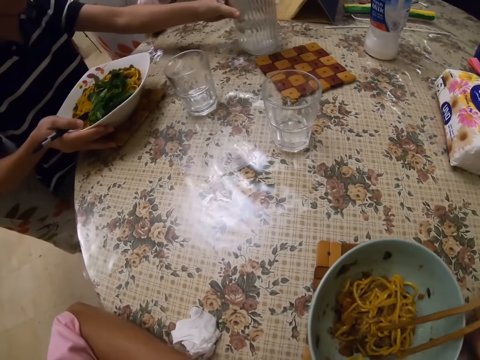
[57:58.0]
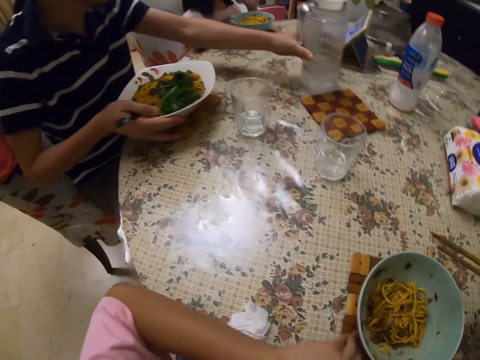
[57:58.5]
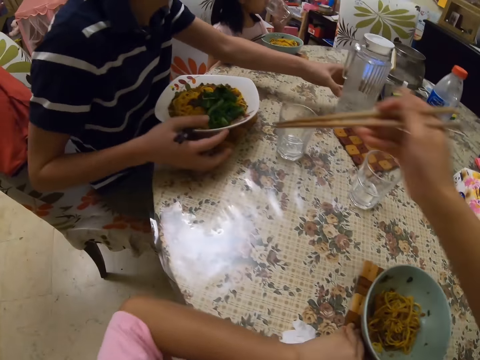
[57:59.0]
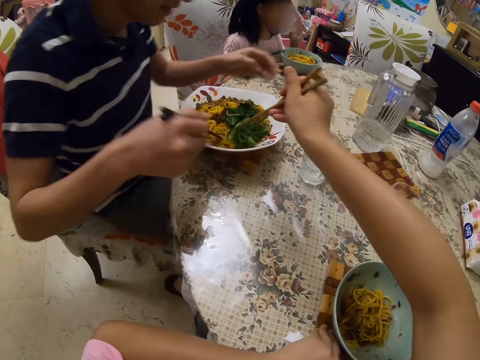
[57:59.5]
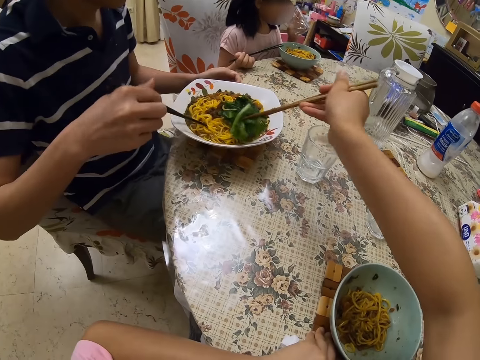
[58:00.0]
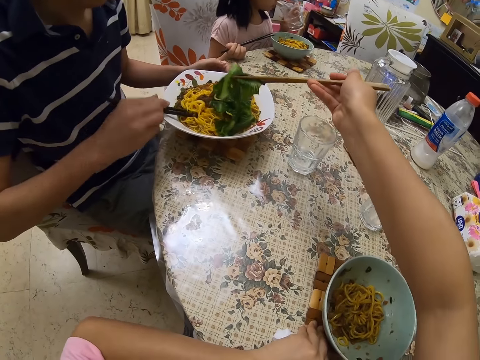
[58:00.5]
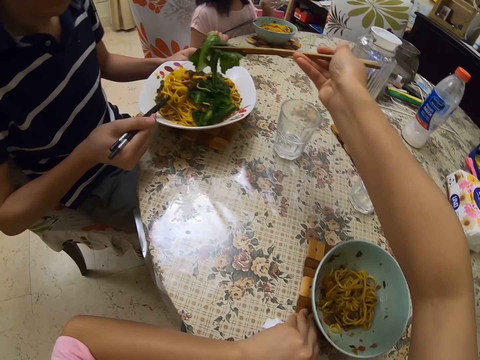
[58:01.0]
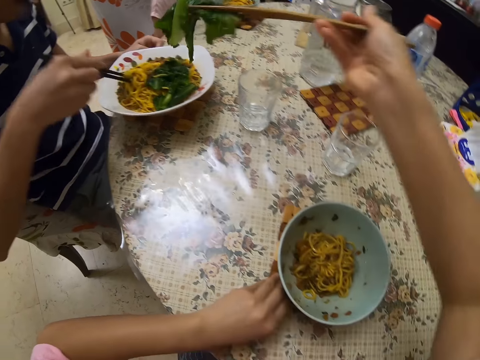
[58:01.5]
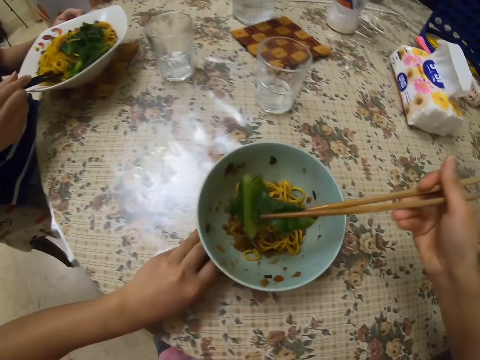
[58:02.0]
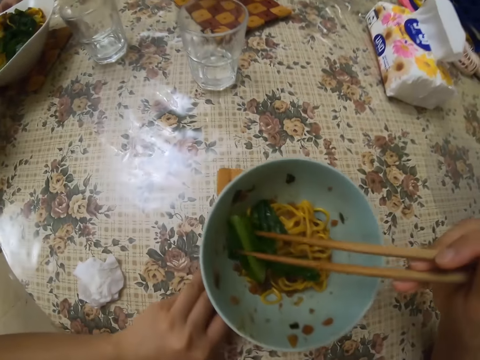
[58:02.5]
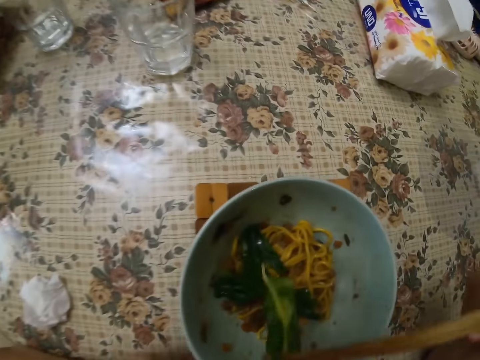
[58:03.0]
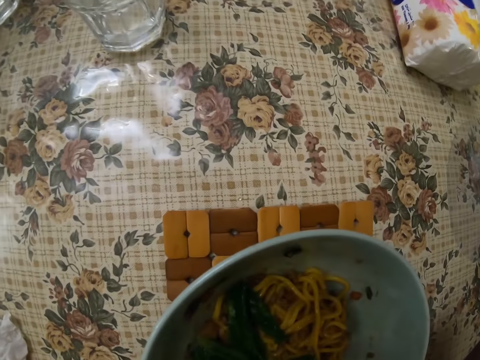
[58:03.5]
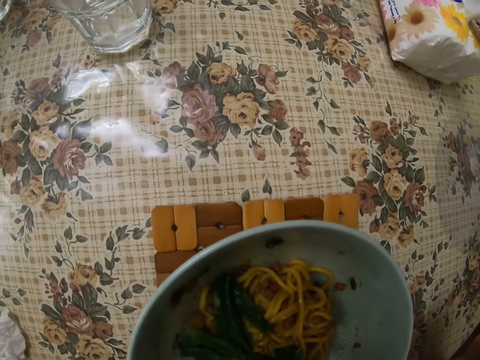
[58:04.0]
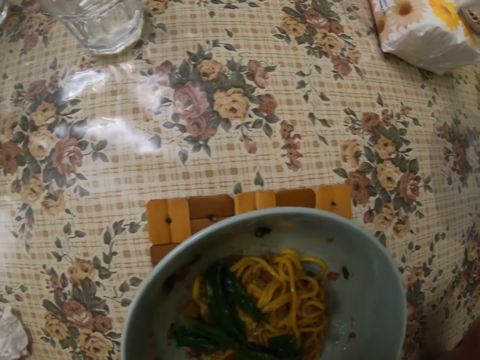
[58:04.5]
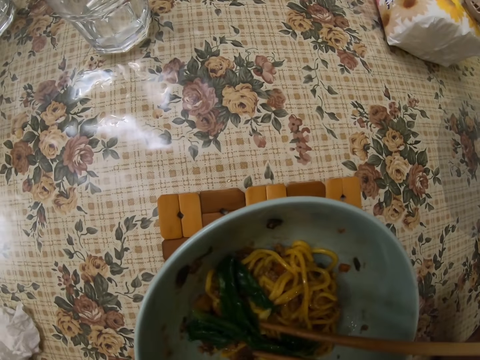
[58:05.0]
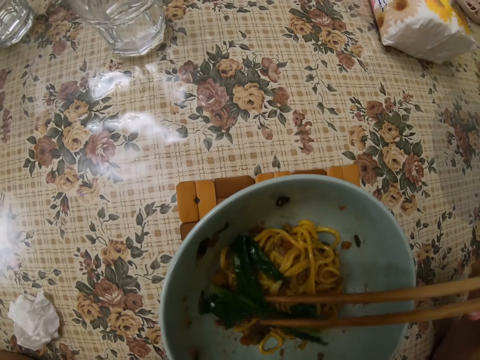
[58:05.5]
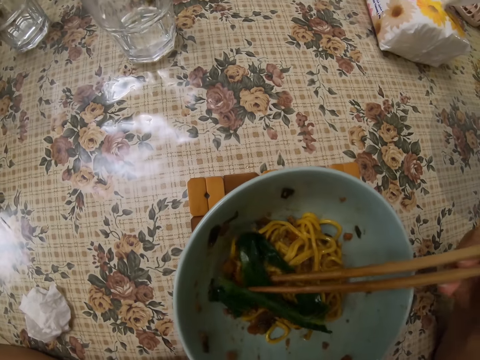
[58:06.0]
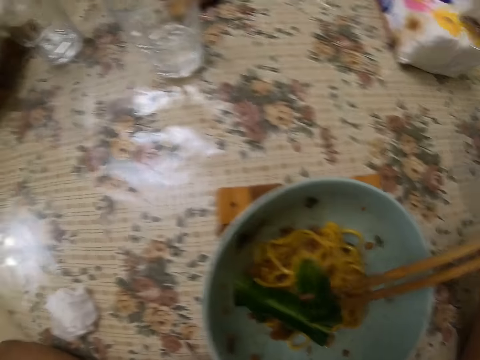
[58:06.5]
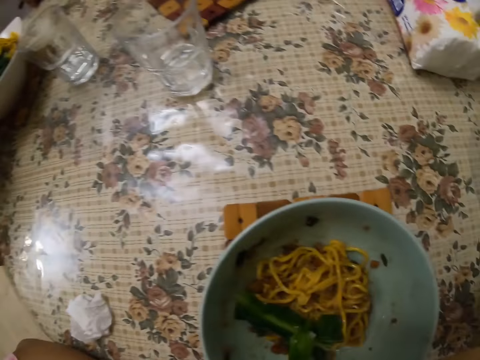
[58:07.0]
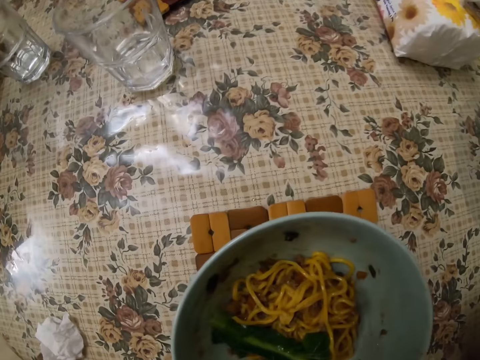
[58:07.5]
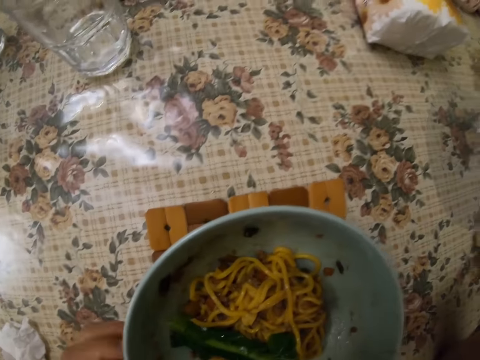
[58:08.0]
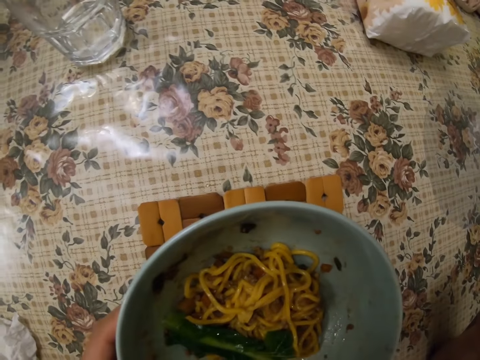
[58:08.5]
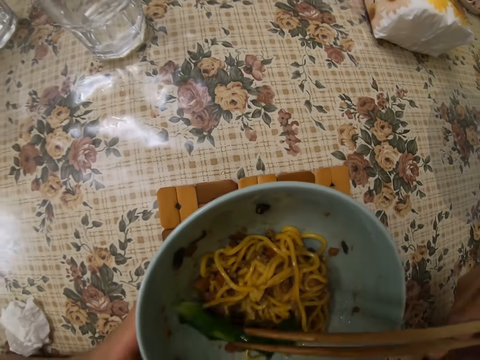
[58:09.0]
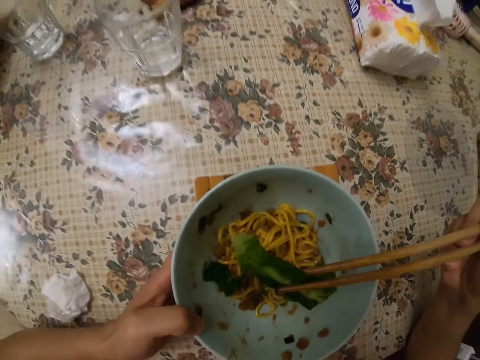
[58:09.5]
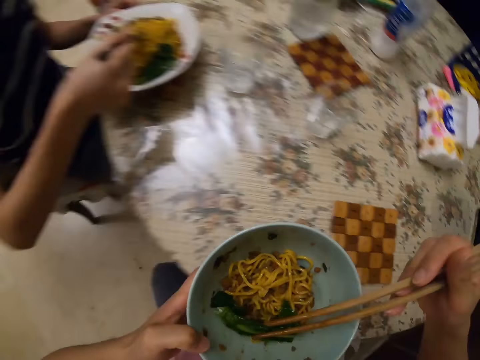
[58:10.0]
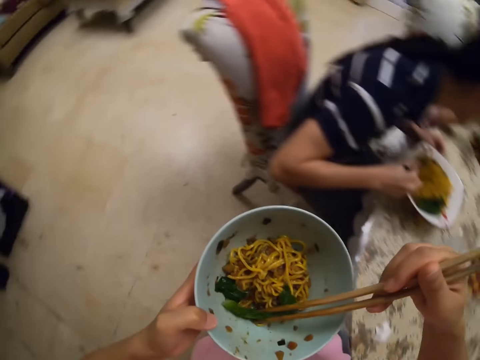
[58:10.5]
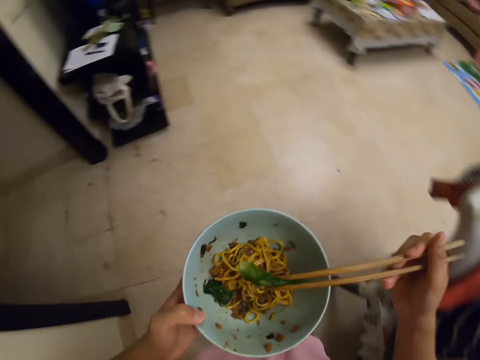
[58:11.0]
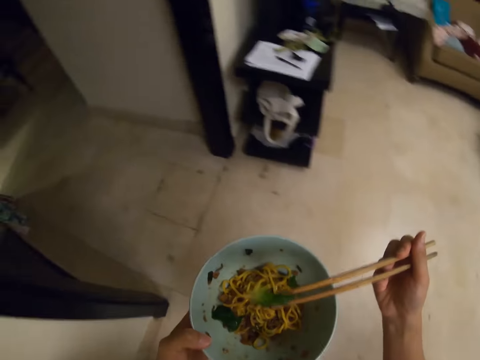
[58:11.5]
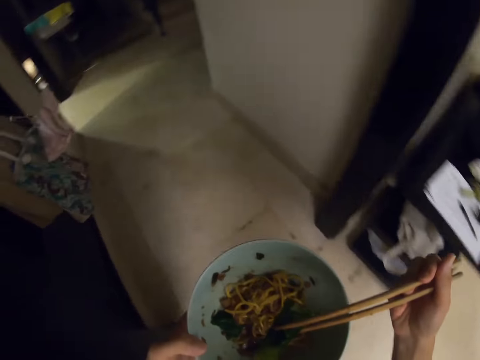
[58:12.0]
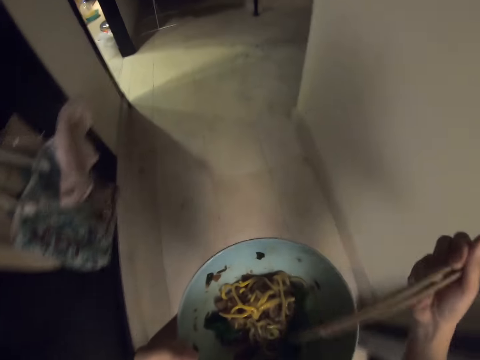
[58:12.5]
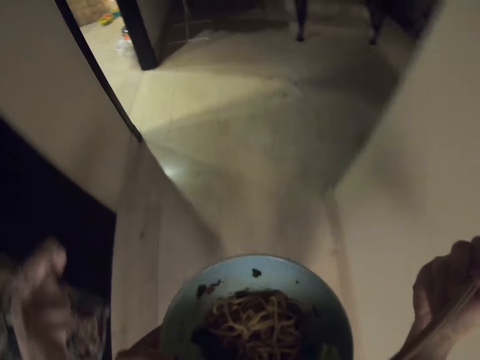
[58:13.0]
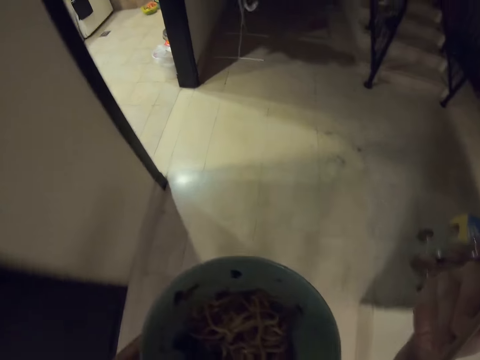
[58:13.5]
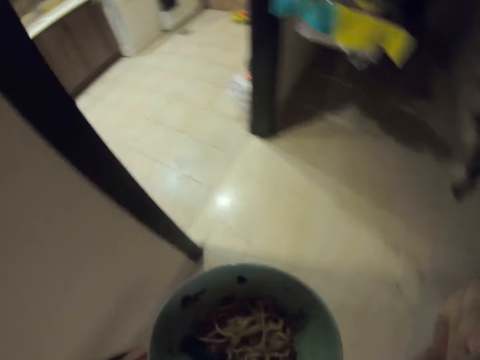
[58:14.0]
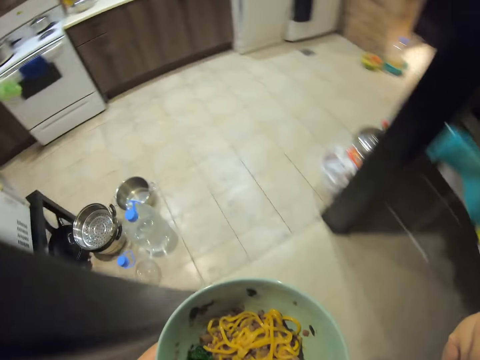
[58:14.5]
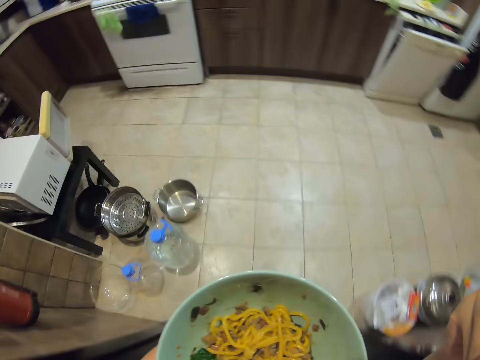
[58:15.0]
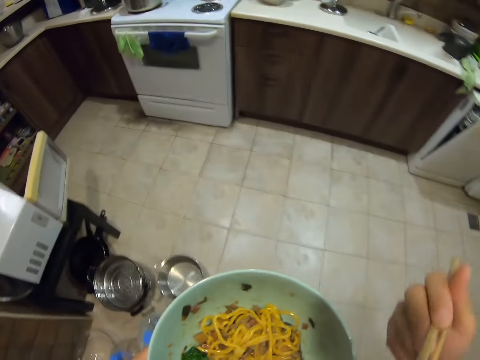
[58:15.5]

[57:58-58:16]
A man moves the jug. The camera wearer takes the veggie or vegetables from the plate. The man eats the spaghetti. The man talks to a woman. The camera wearer puts the vegetables on her bowl. She eats the vegetables with a chopping stick. She stands from the seat. She walks into the kitchen.

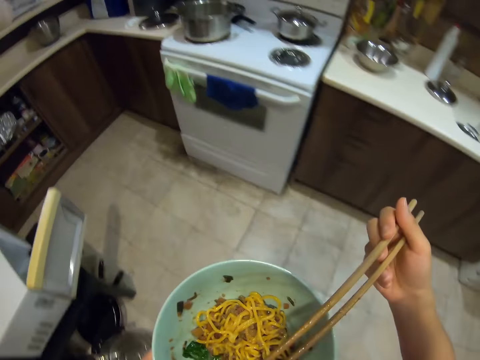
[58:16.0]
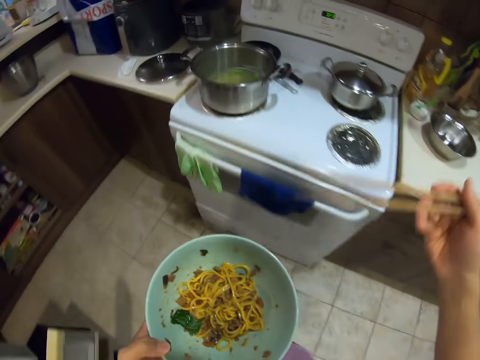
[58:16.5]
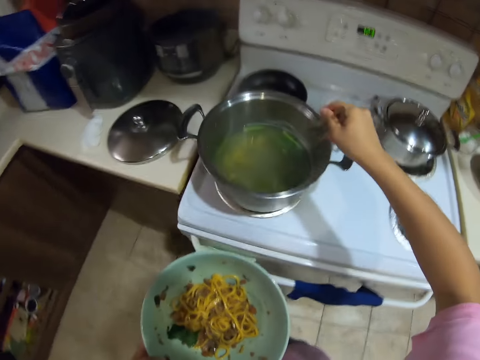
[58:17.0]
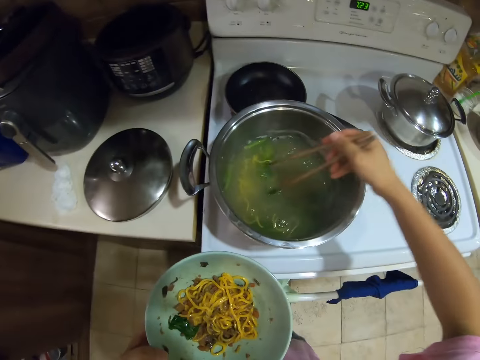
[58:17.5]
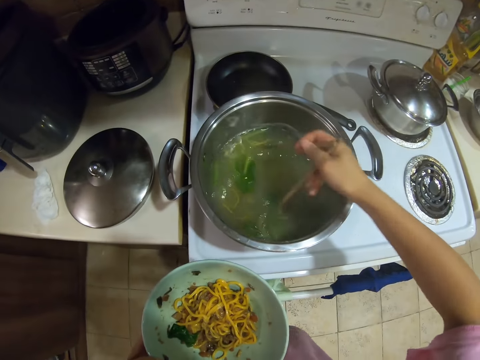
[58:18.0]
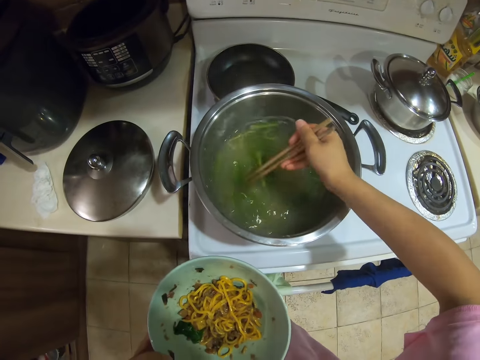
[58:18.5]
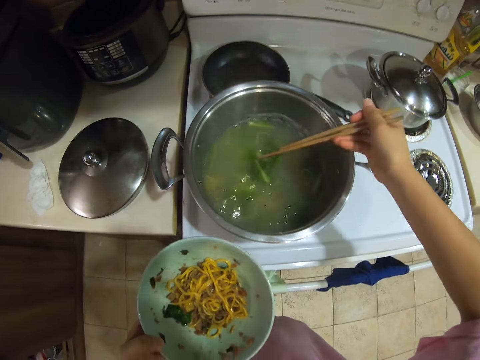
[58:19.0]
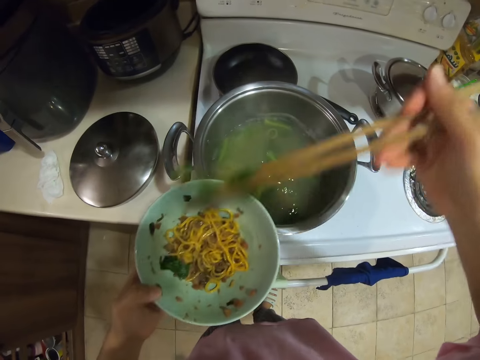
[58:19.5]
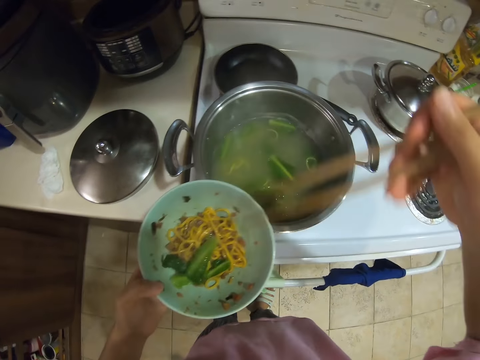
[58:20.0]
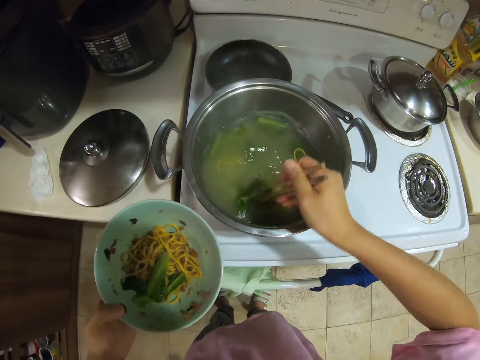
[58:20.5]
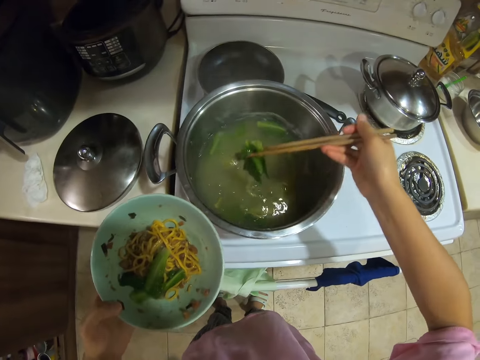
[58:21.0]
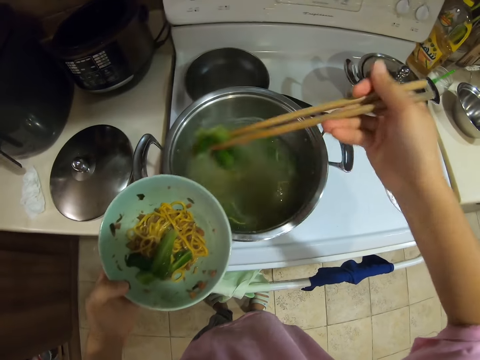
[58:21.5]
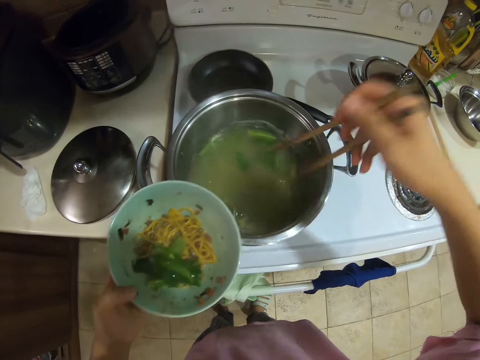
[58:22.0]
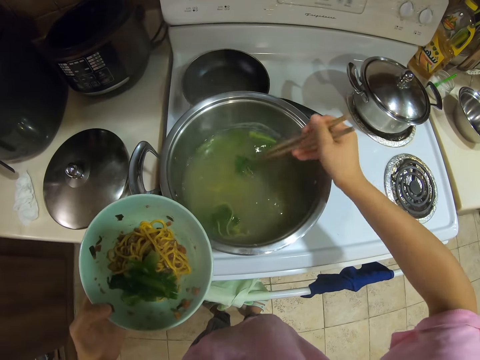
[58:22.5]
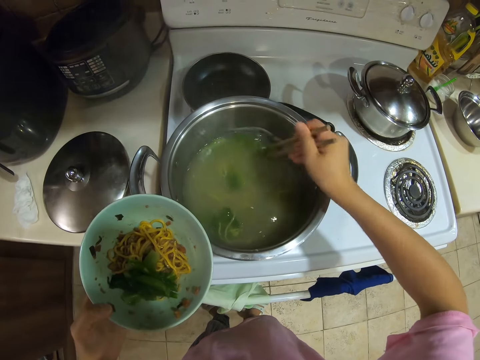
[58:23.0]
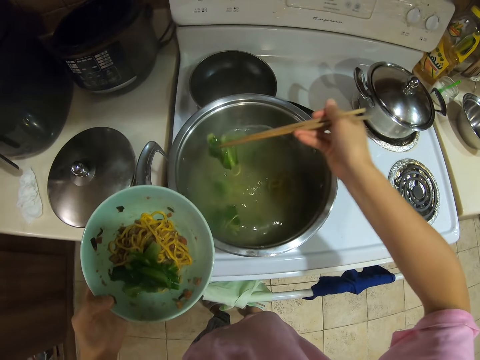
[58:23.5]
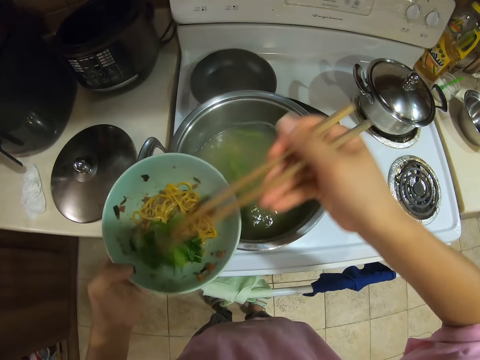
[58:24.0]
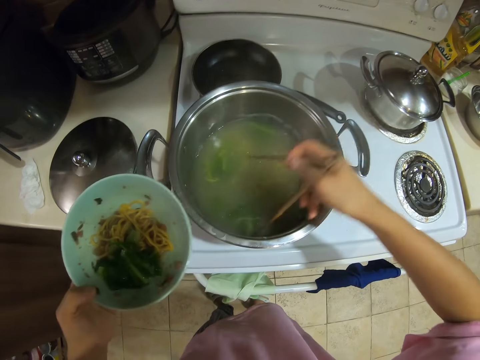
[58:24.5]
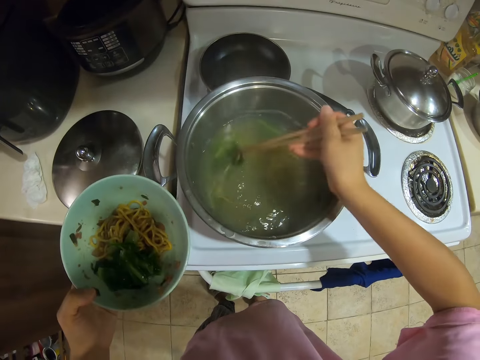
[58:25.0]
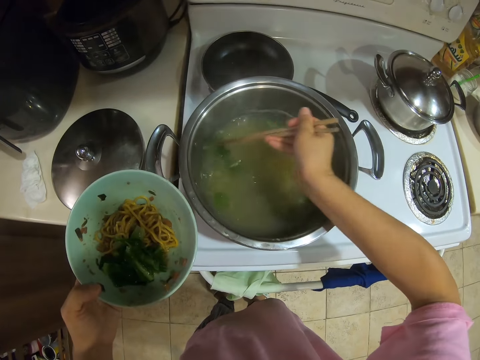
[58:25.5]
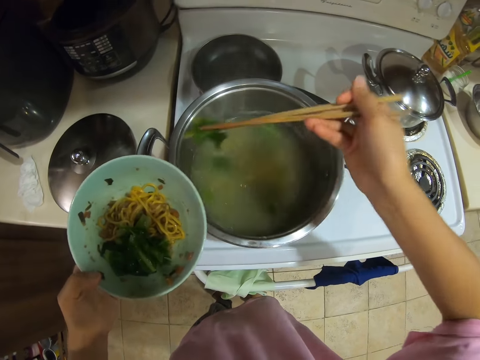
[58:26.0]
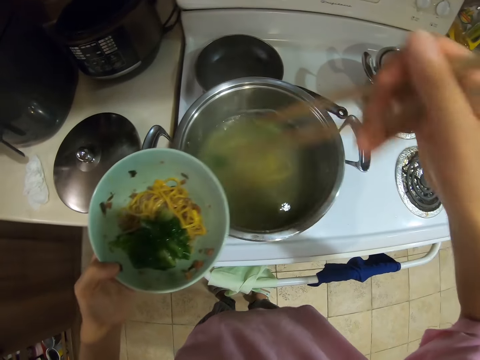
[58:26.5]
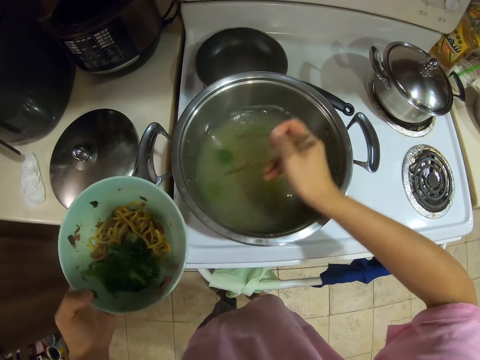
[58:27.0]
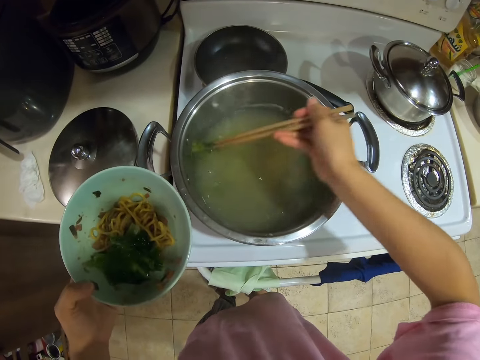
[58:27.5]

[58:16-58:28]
The camera wearer stirs the veggie. She serves the vegetables on her plate.
